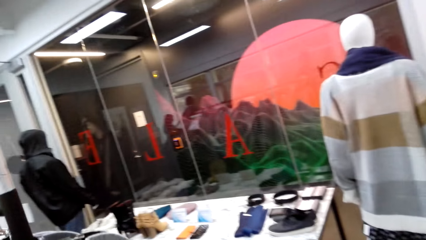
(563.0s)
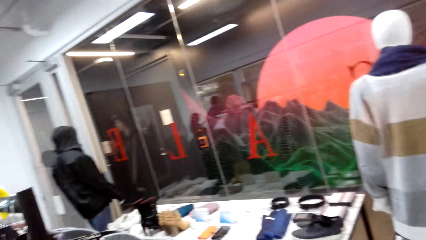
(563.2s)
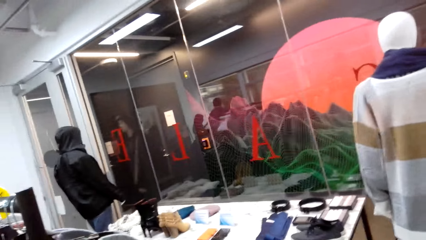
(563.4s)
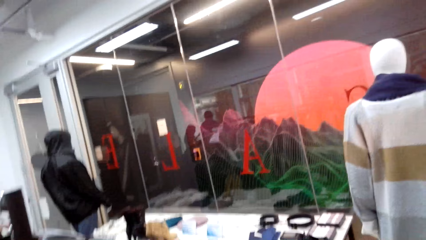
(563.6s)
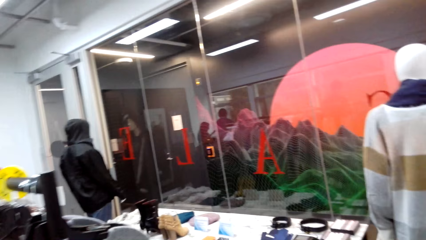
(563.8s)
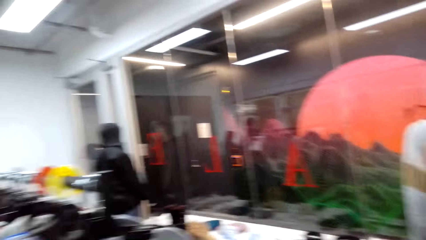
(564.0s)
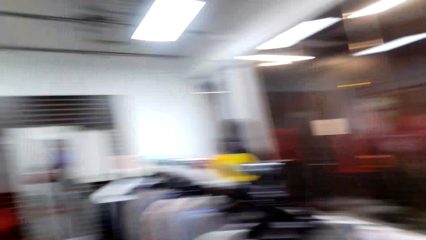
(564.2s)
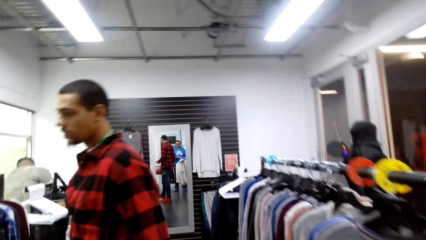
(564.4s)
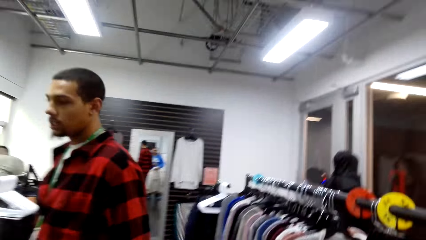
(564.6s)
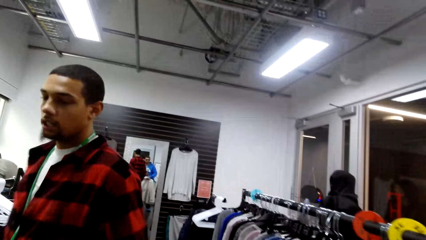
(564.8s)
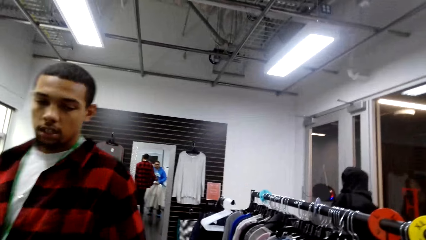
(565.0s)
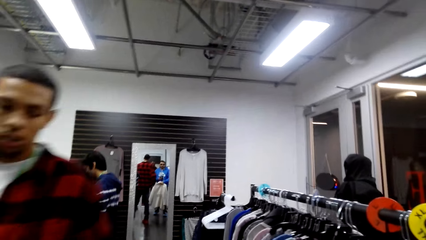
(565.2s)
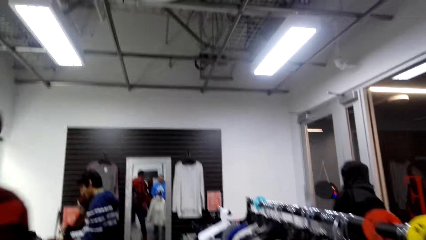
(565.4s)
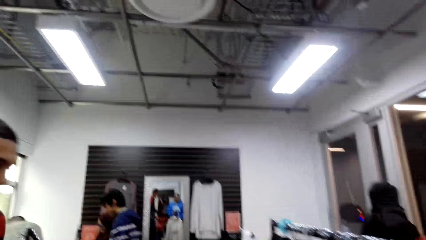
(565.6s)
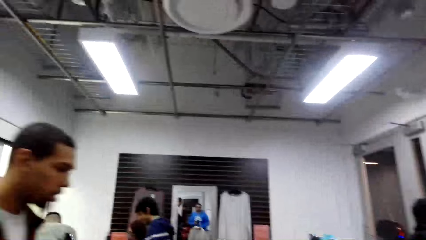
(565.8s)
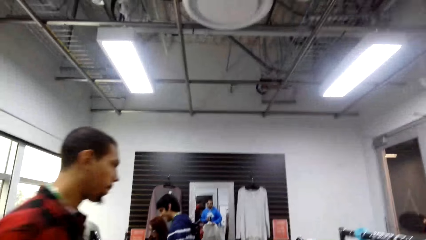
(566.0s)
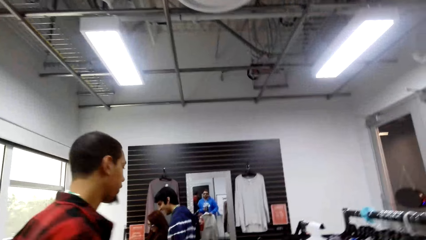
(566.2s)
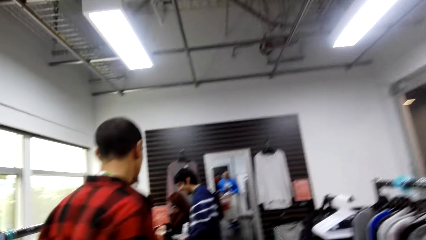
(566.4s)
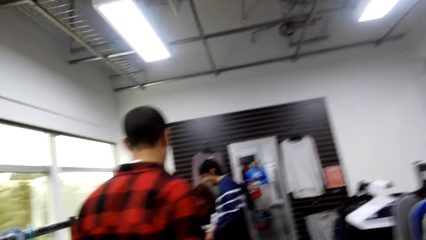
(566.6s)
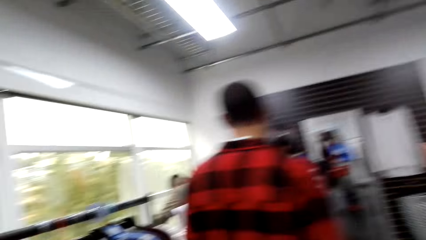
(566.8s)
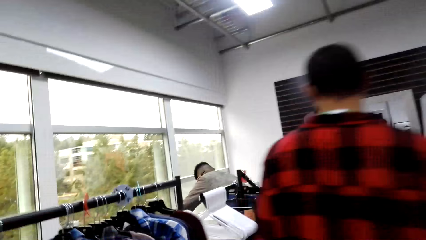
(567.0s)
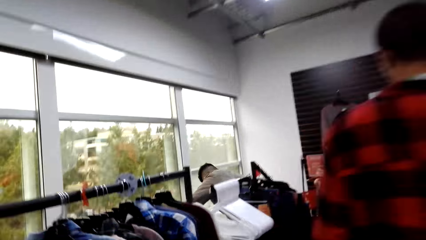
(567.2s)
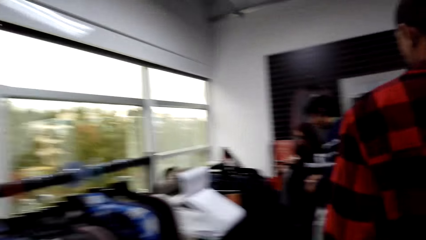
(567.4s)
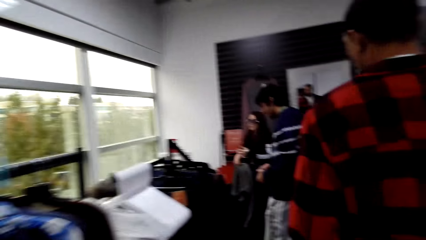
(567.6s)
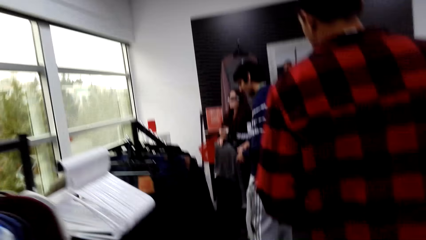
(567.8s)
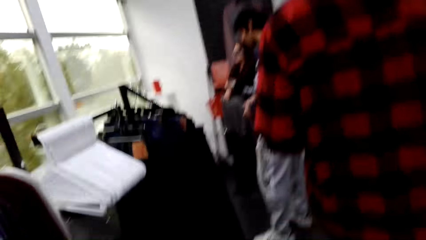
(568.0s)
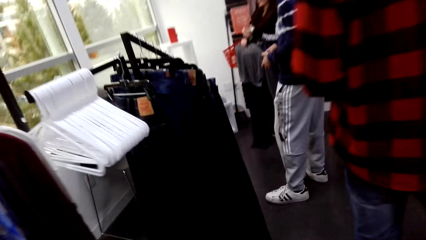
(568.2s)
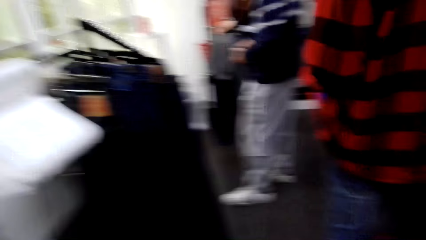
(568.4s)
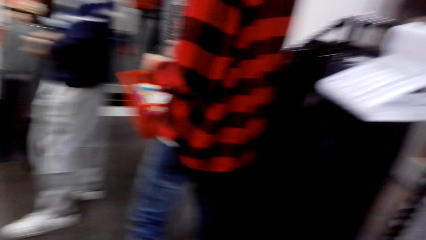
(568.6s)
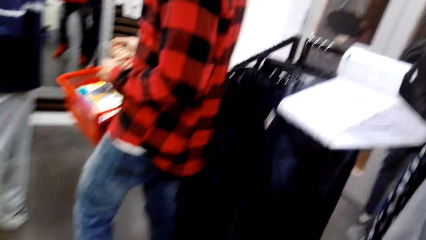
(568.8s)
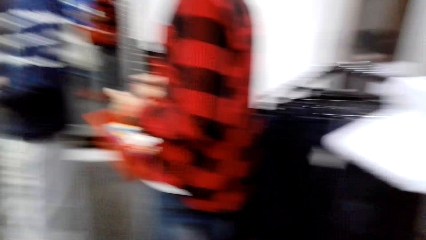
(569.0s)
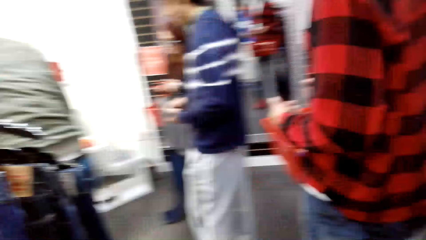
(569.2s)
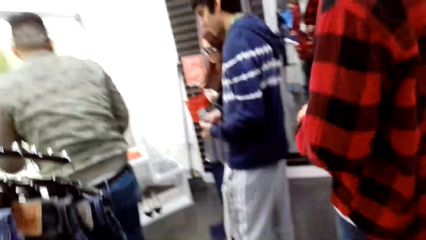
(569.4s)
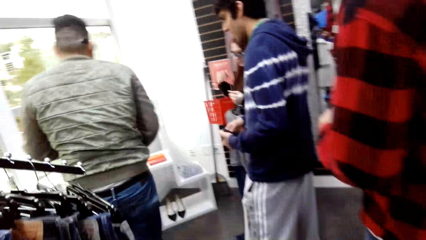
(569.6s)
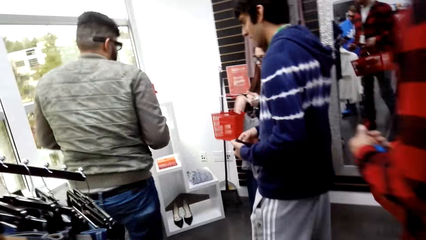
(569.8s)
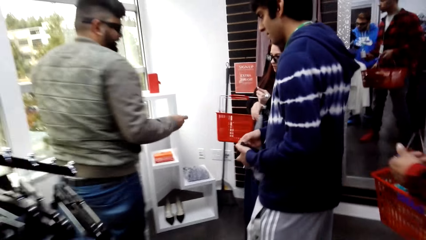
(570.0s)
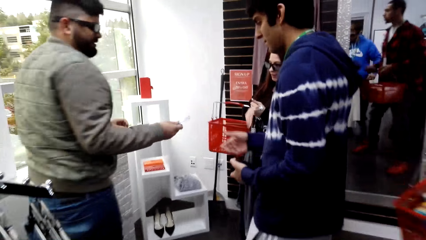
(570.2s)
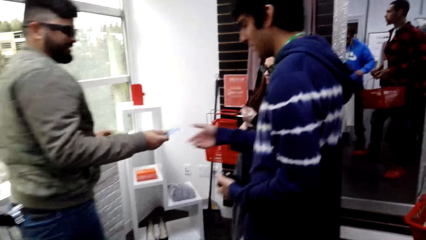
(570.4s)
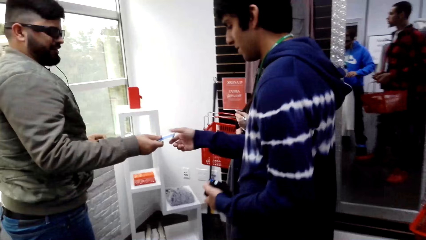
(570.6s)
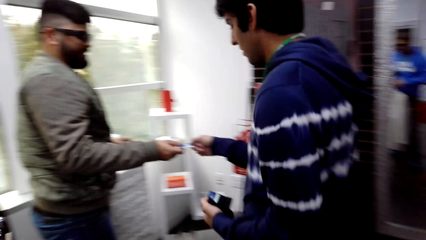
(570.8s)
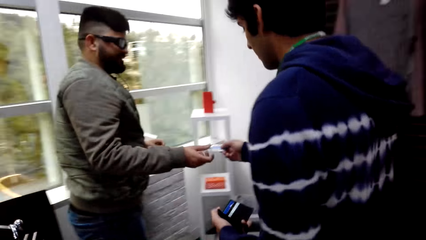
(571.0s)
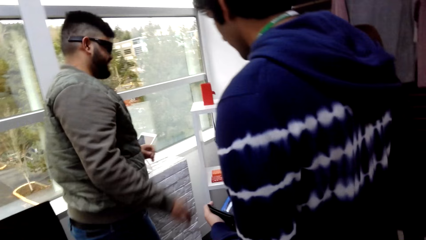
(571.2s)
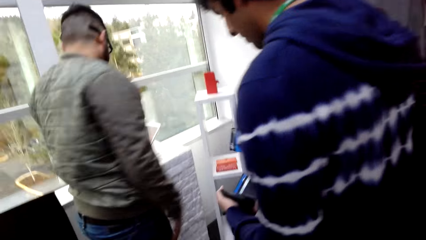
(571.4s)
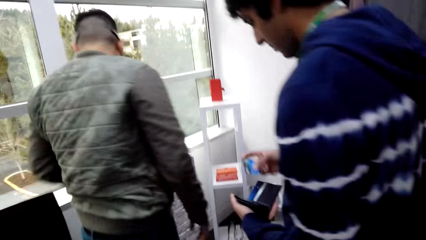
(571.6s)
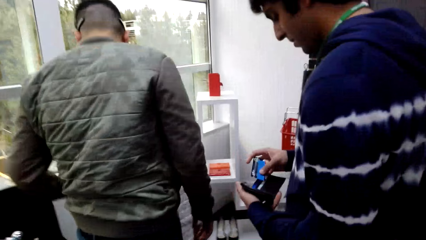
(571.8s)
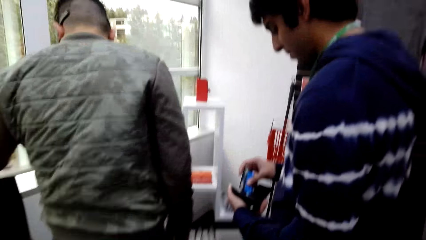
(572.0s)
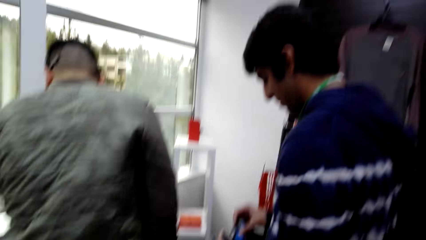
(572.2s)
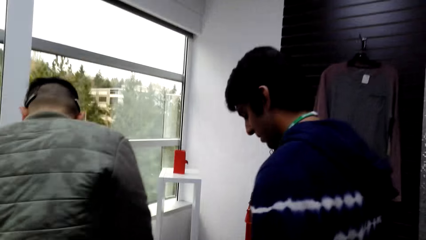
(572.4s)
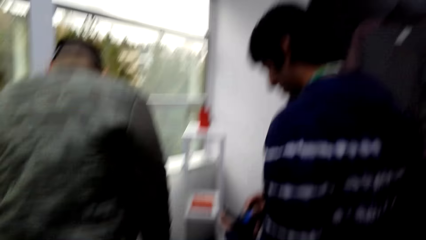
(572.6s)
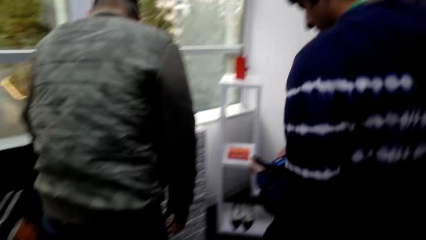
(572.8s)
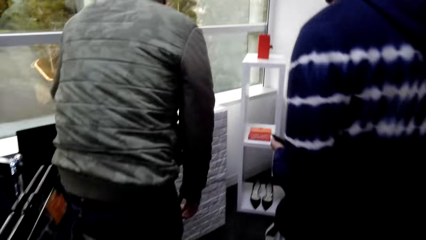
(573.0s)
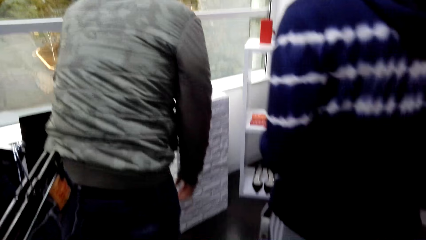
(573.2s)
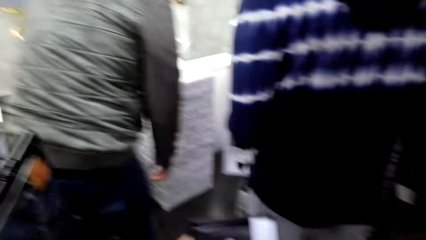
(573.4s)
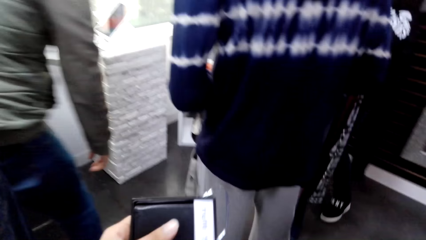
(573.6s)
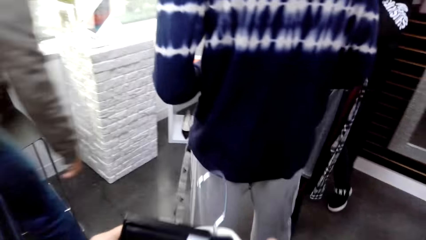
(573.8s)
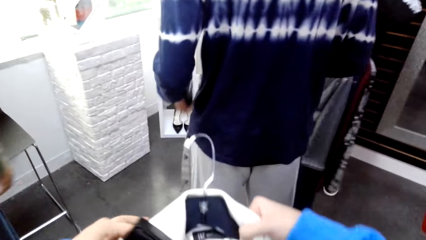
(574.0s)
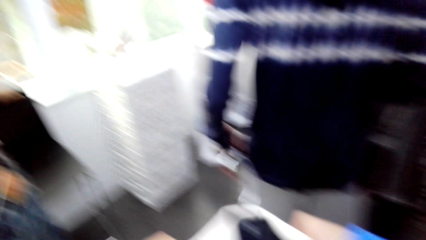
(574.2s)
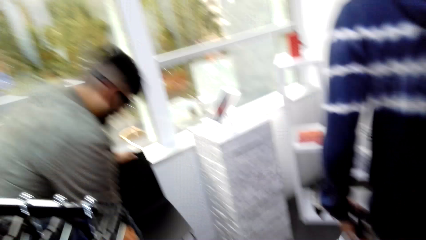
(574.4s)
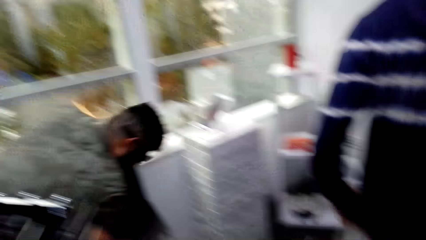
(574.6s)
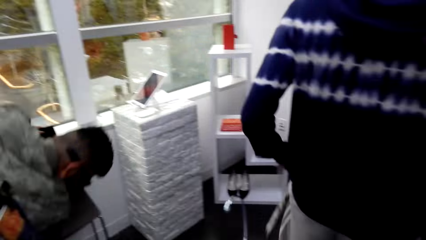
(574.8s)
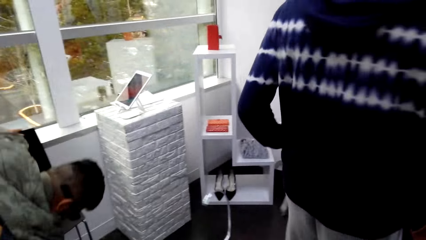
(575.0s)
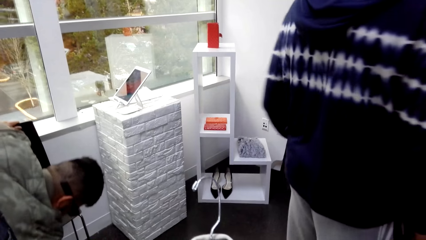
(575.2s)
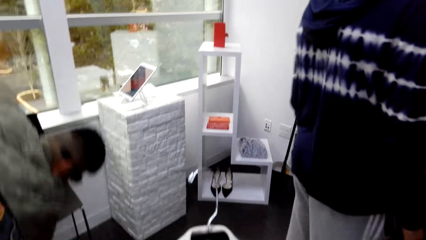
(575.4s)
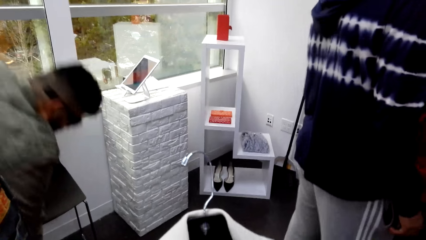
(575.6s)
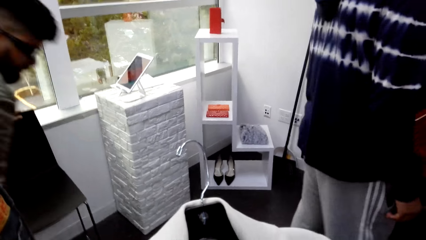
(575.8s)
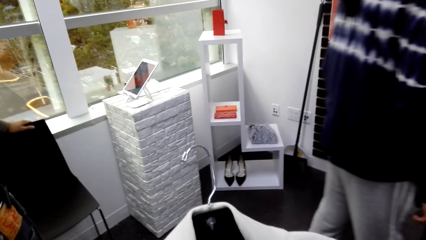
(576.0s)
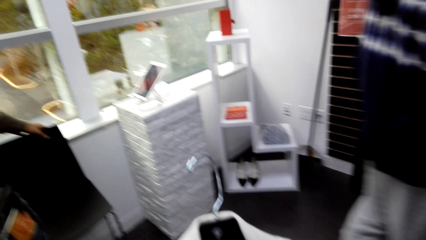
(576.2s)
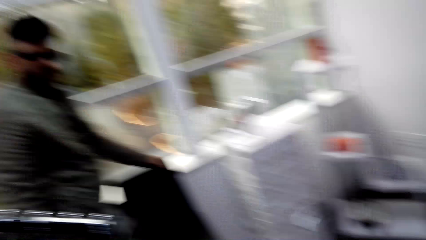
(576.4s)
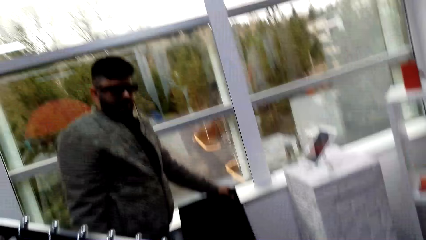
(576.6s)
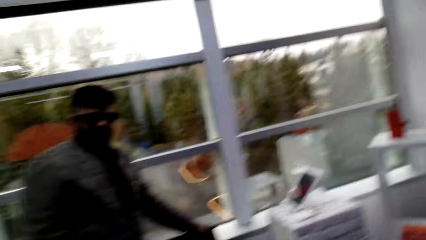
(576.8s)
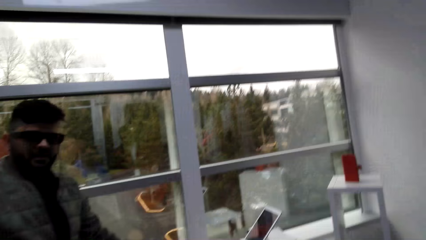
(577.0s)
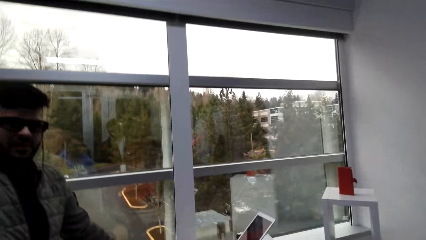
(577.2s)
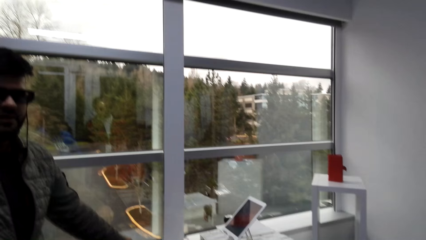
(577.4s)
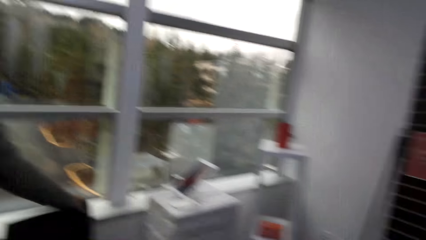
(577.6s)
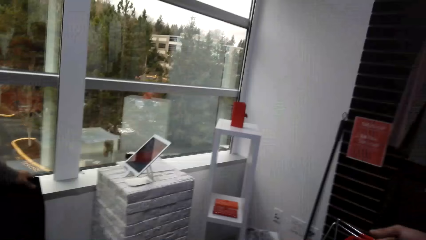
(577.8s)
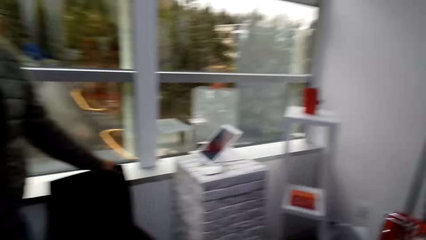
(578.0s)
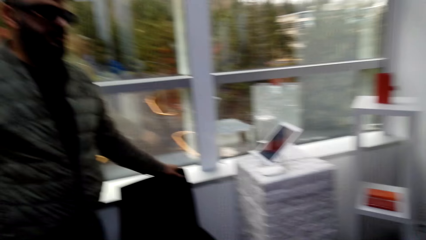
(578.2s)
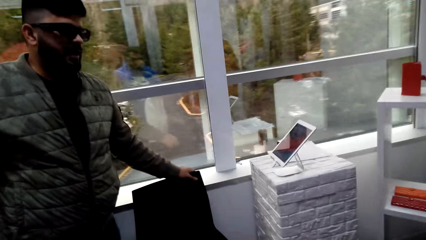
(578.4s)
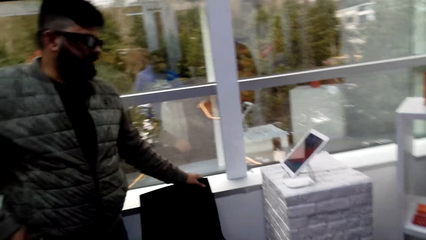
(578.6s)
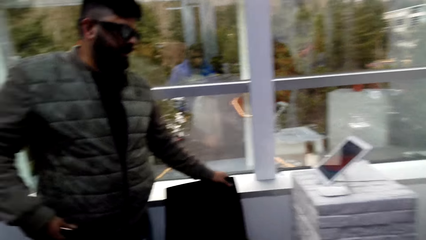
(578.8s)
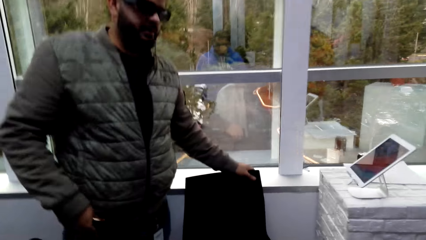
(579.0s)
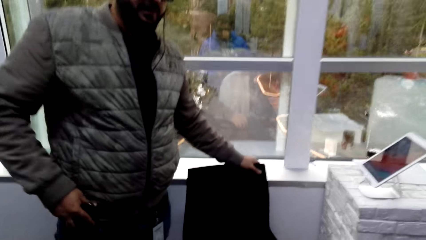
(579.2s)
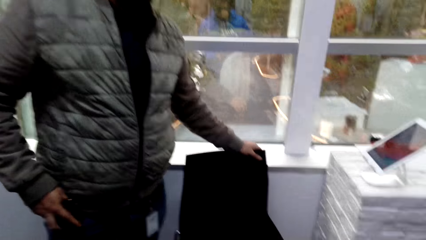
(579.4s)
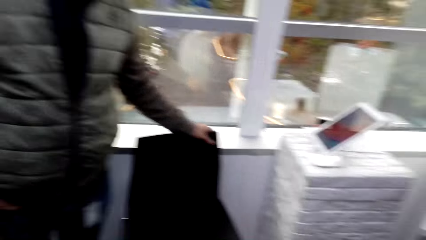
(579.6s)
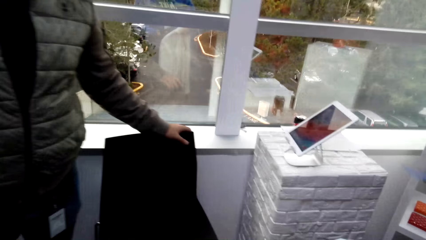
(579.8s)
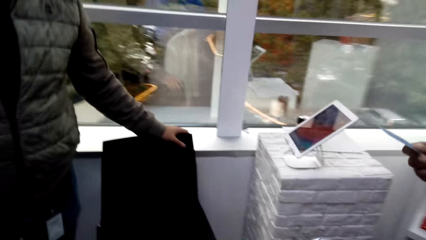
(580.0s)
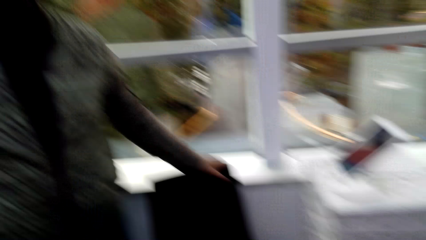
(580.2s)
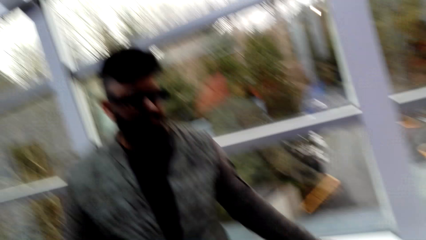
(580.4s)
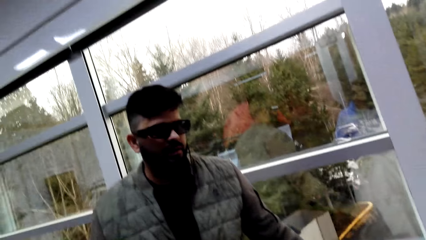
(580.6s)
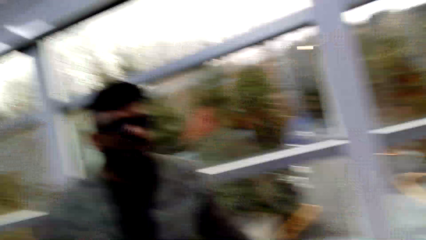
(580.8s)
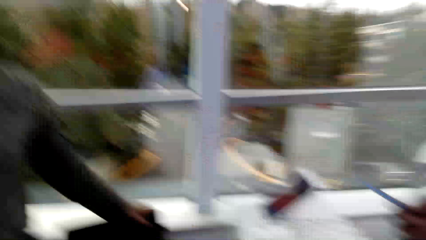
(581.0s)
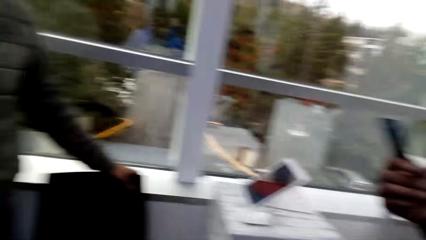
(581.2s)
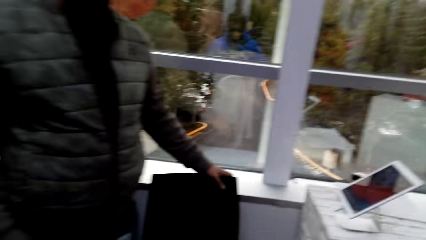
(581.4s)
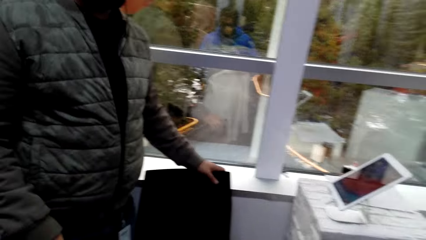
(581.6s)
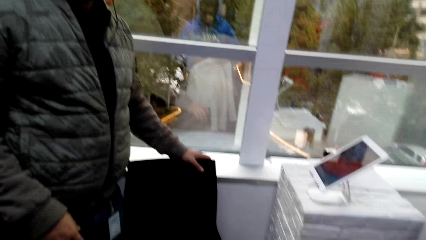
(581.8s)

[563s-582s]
A man walks around. Another man picks up a card from a third man. The second man puts the card in the wallet. The third man looks around. The camera wearer looks around the mall.
